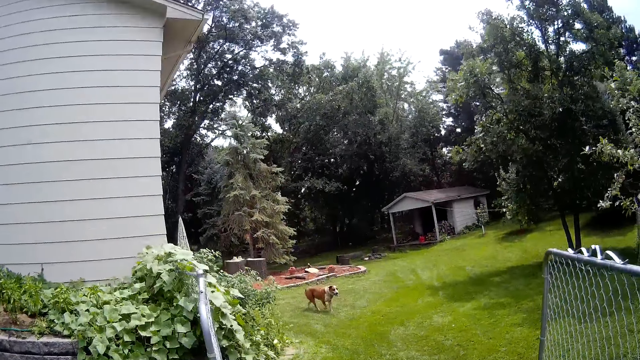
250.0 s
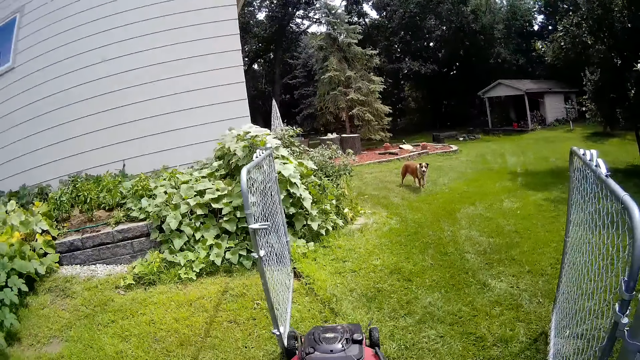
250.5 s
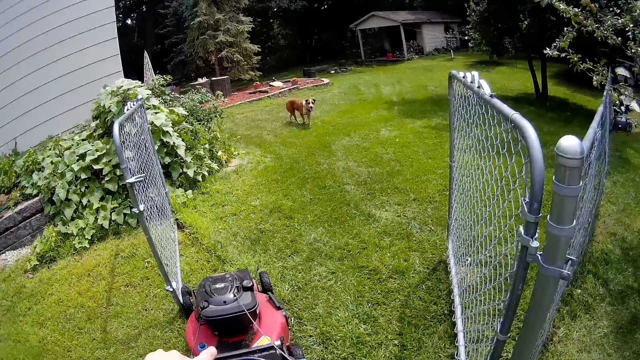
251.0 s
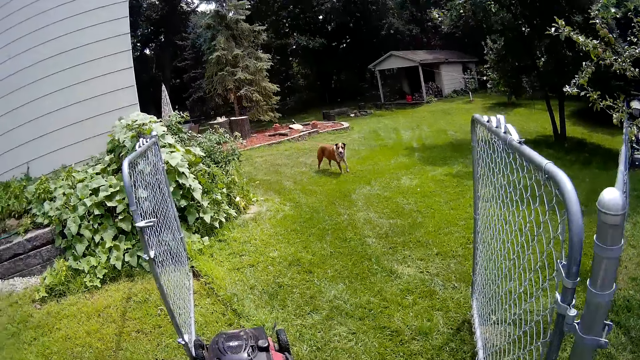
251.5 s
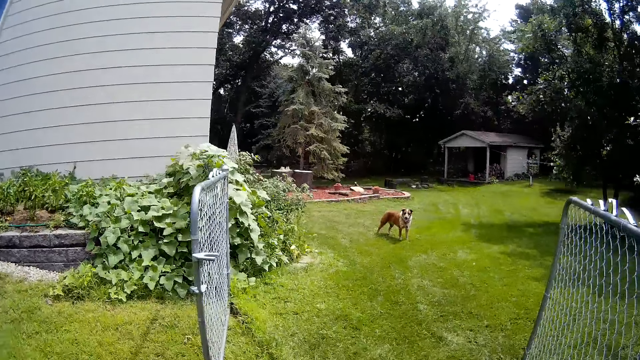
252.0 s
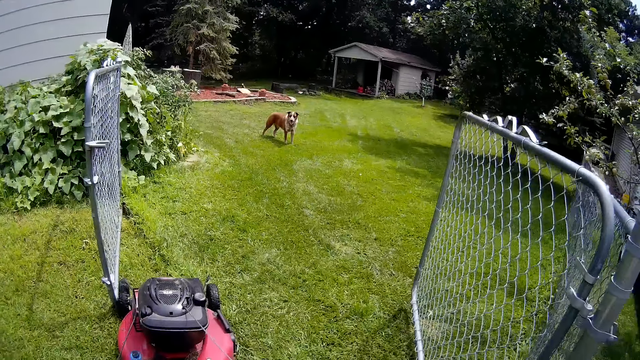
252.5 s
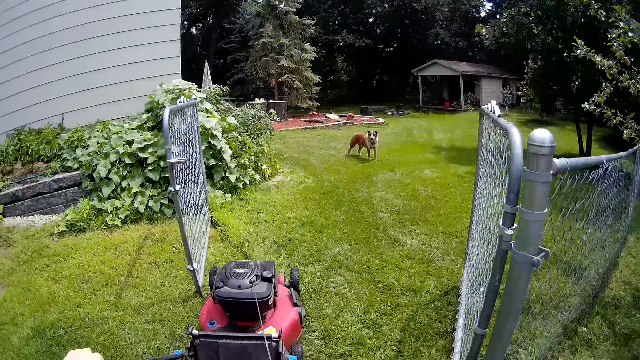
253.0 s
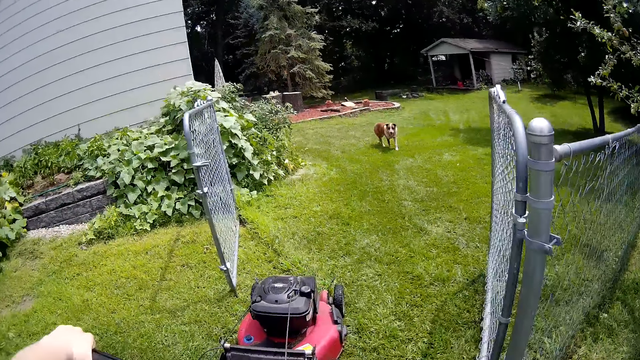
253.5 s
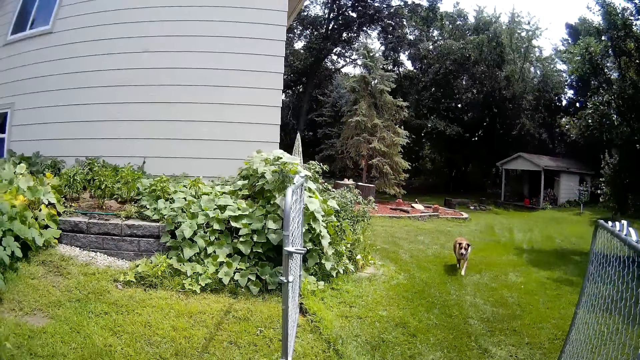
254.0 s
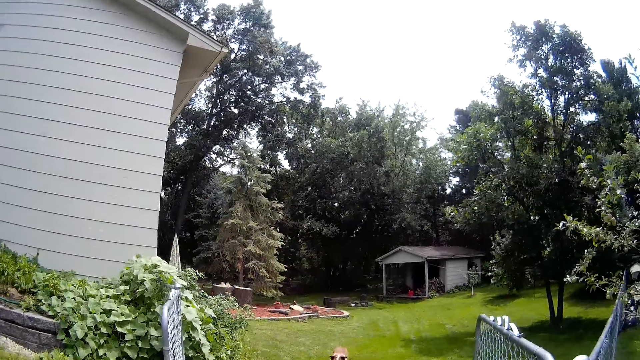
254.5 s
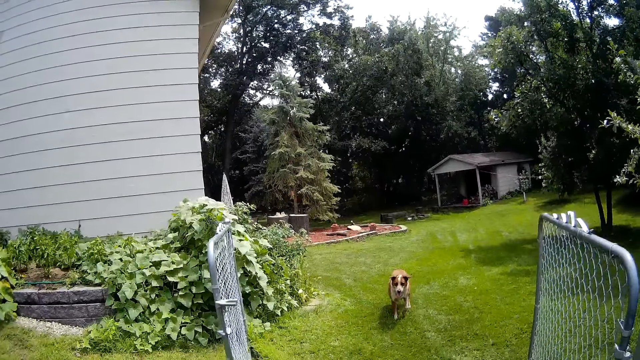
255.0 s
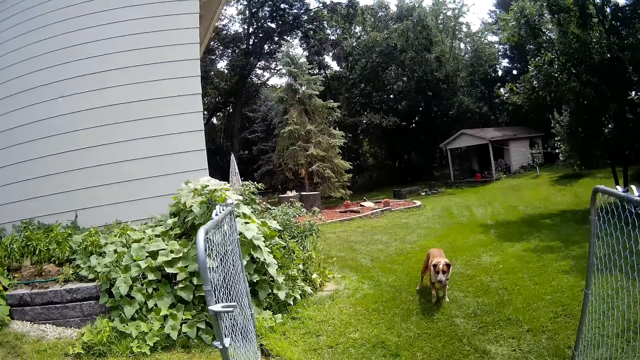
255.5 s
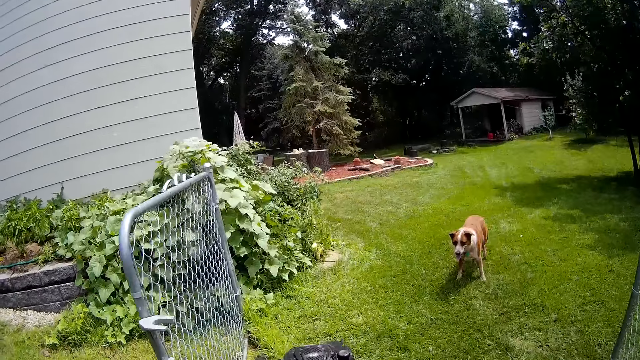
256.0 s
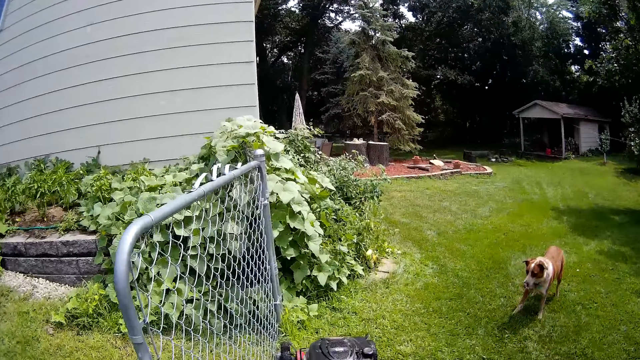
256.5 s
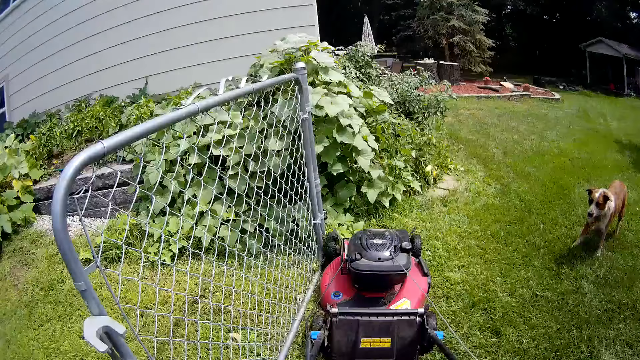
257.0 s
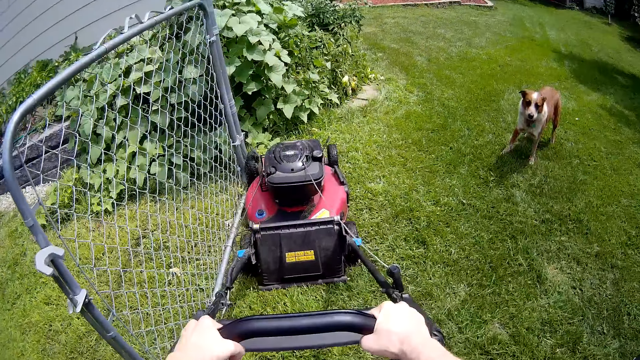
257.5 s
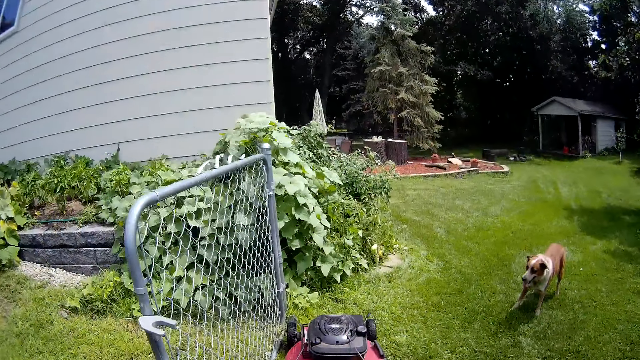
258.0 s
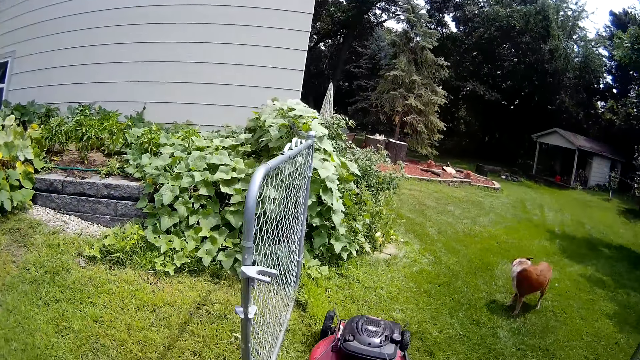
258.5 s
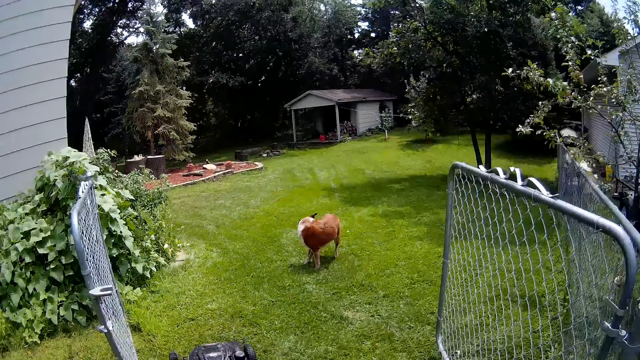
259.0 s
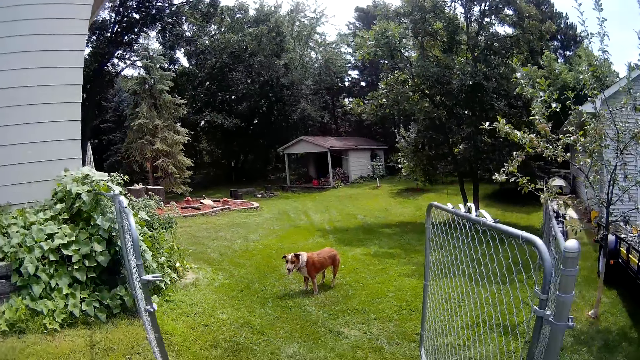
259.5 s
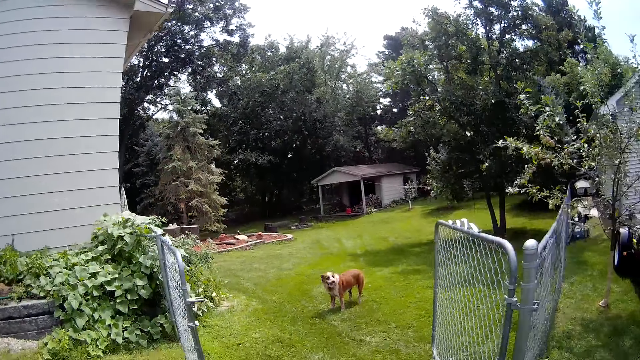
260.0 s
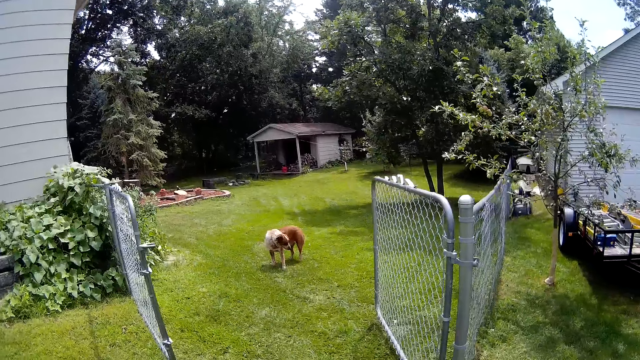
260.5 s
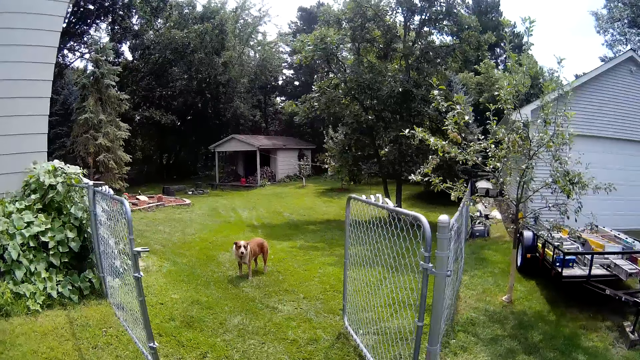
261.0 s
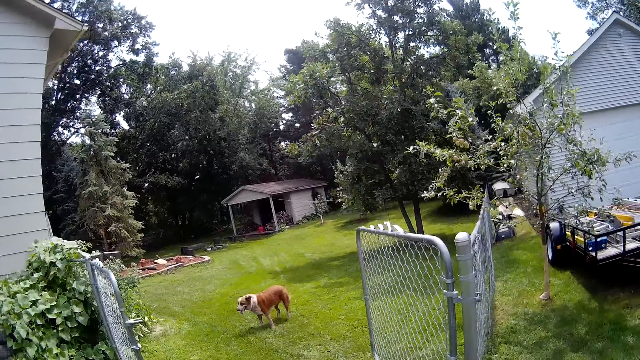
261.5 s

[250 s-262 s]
A dog walks towards the camera wearer. The camera wearer mows a lawn with a lawnmower.

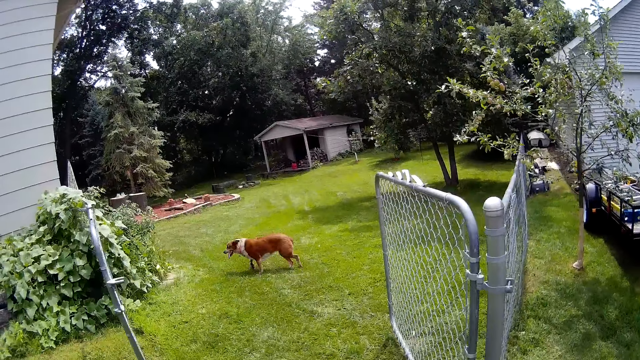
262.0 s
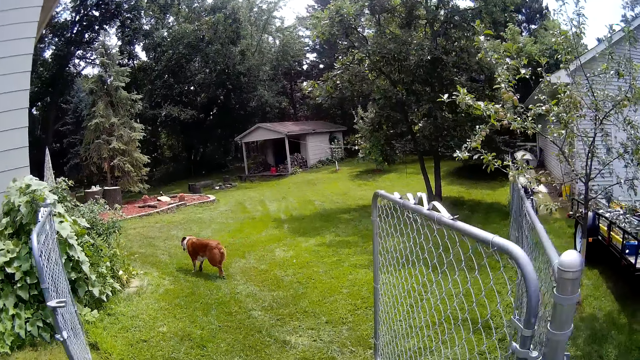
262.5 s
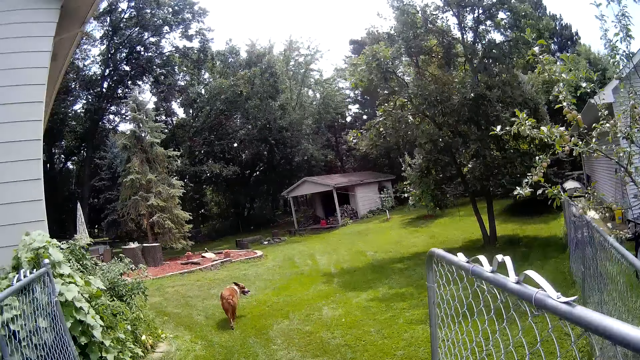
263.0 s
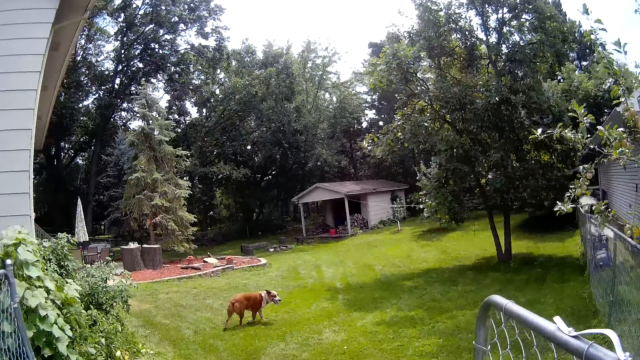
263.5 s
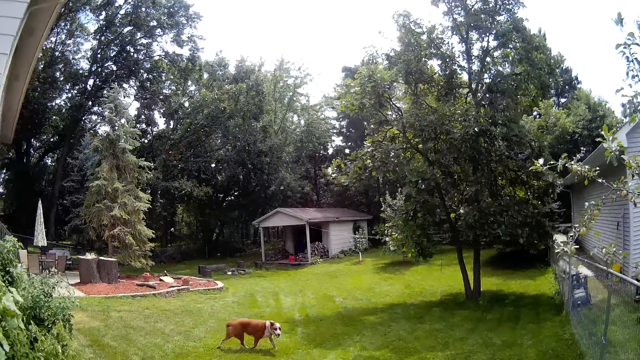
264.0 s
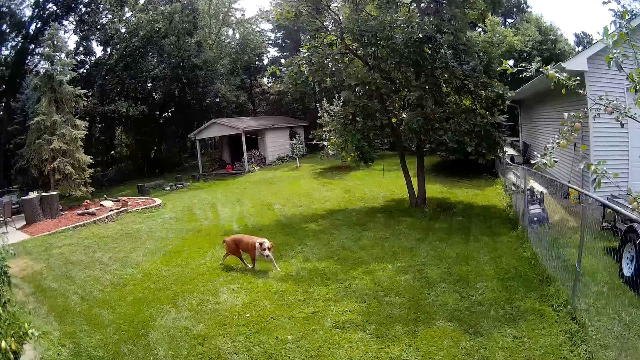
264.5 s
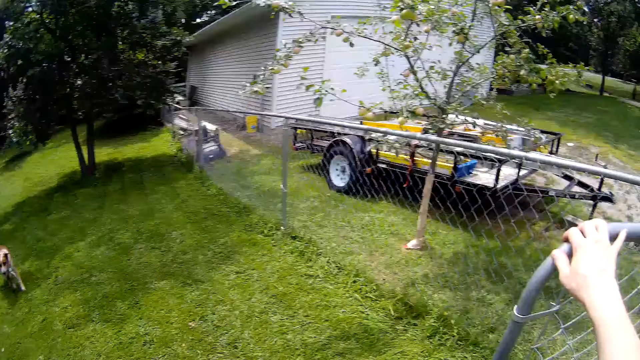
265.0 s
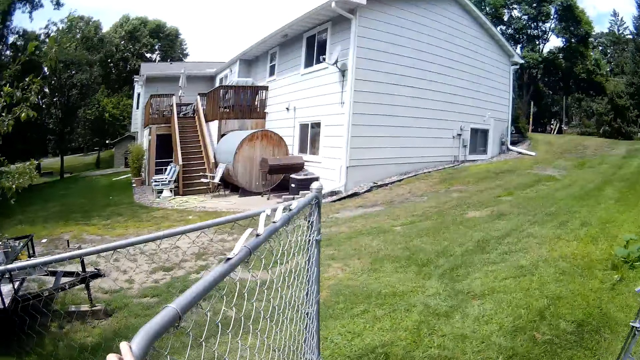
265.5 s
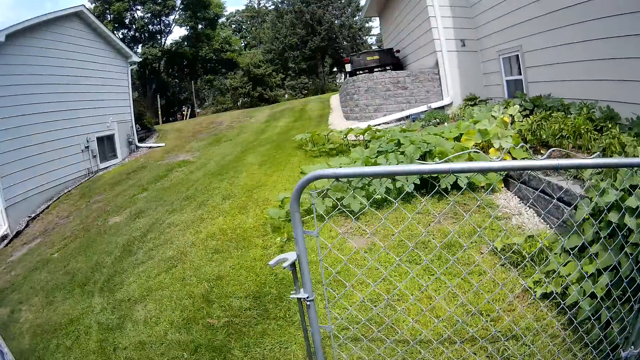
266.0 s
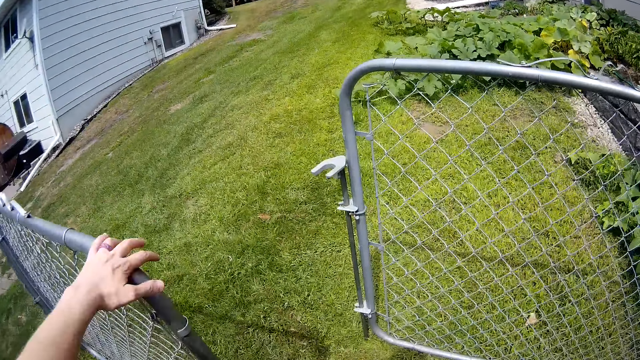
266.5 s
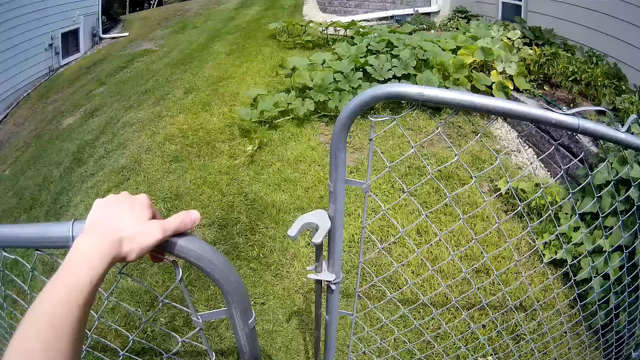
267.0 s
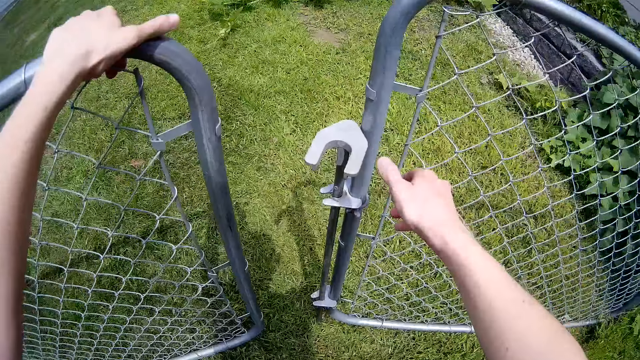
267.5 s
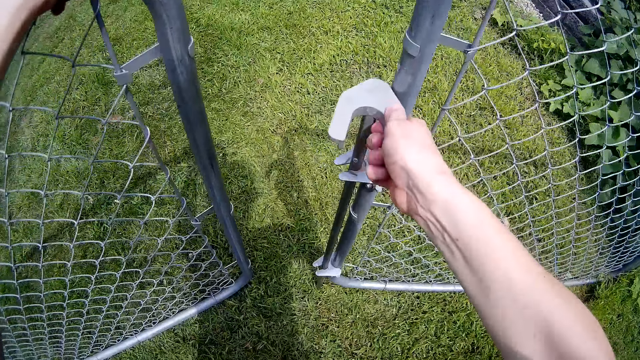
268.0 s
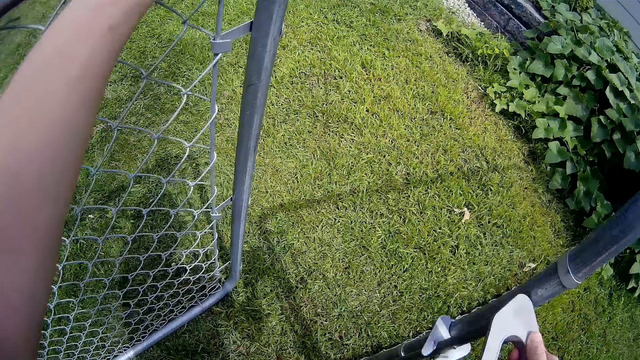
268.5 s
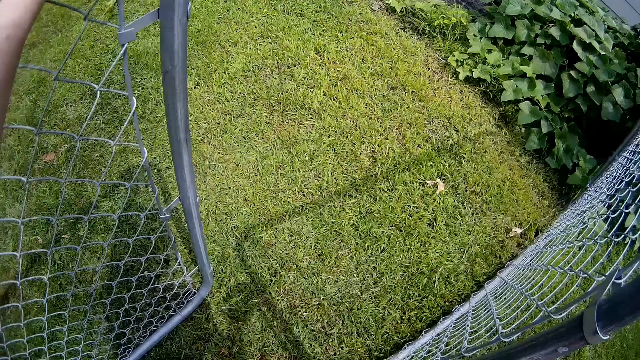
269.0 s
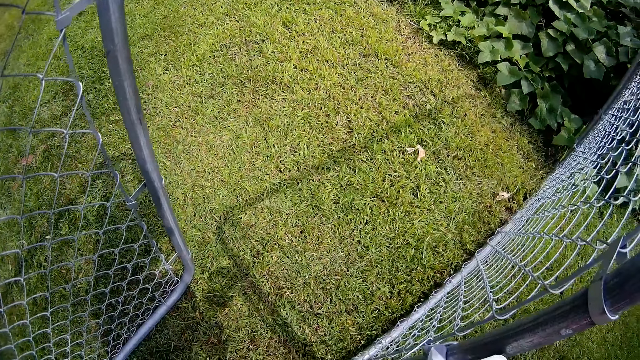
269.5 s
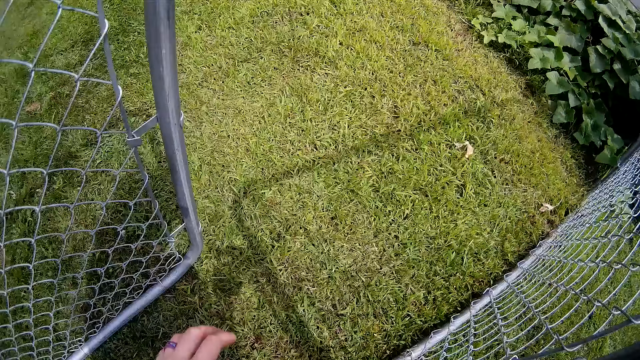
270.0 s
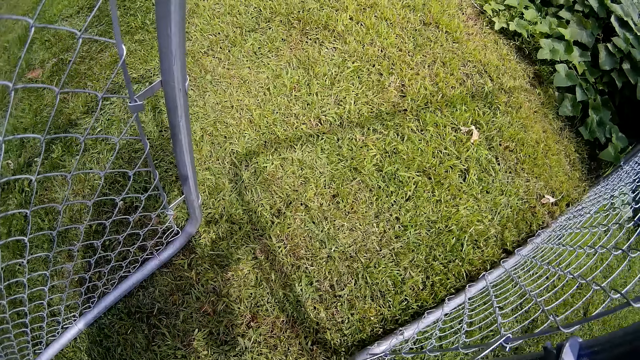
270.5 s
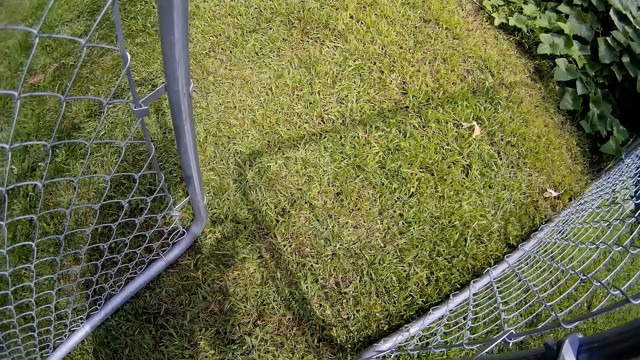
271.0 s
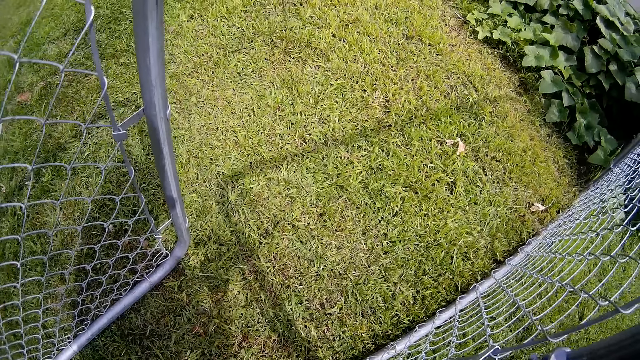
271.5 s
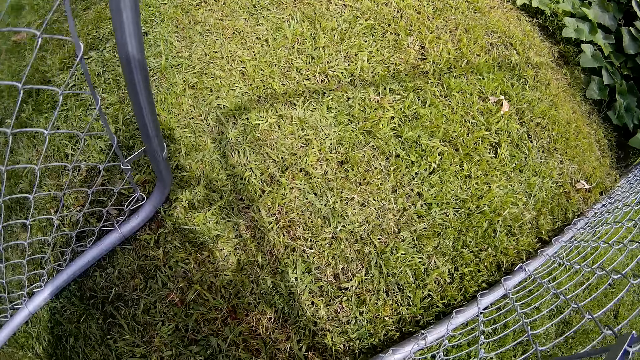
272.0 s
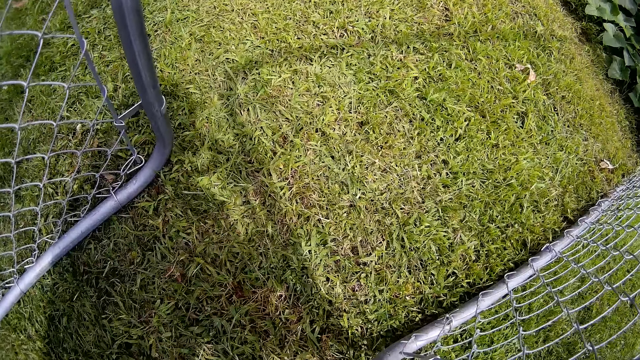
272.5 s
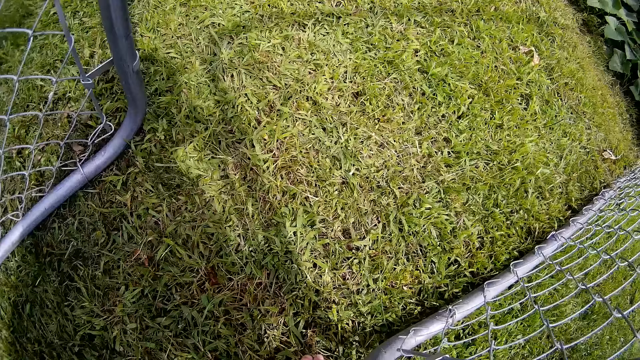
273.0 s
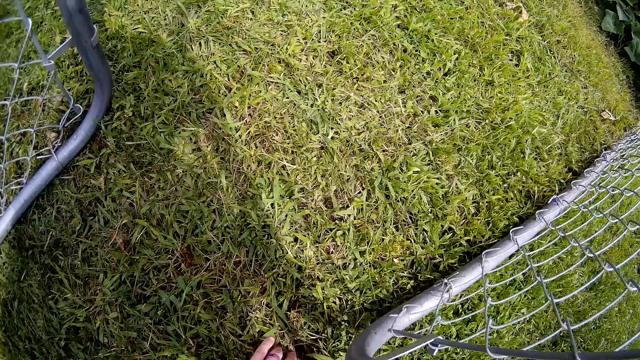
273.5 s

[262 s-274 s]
The camera wearer moves a swing of the iron bar gate with her left hand. She closes the gate. She moves another swing of the iron bar gate with her right hand.
